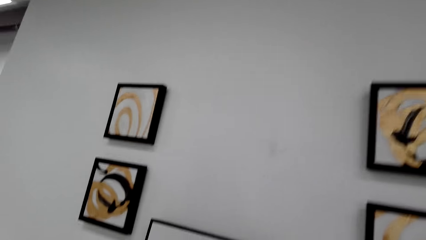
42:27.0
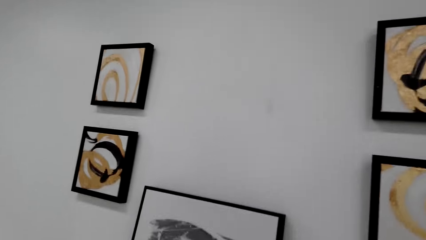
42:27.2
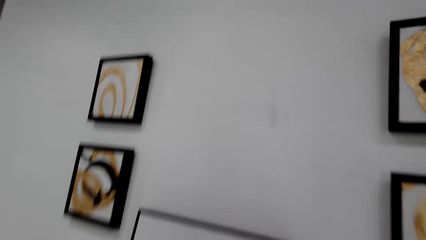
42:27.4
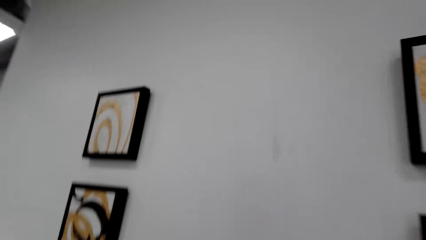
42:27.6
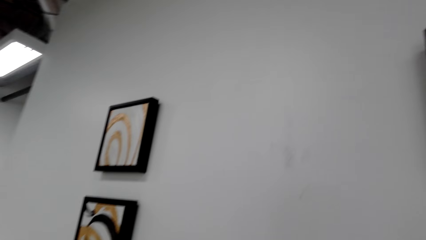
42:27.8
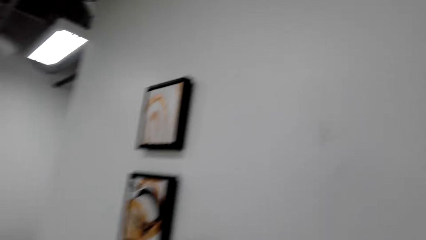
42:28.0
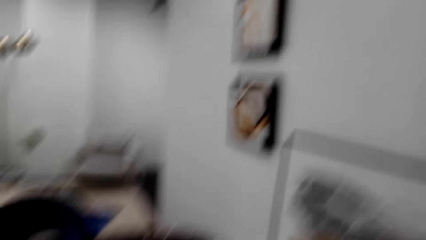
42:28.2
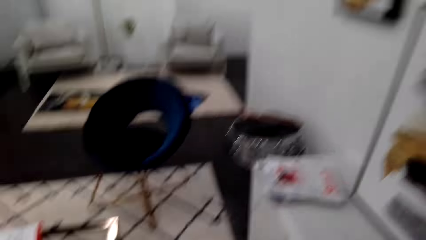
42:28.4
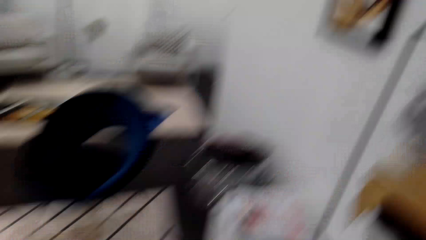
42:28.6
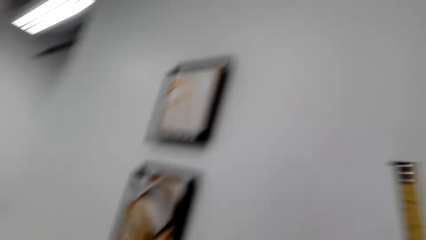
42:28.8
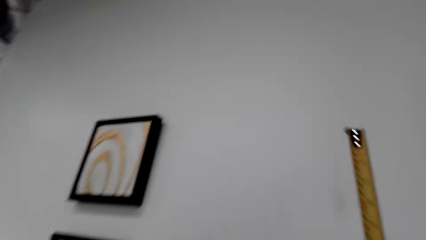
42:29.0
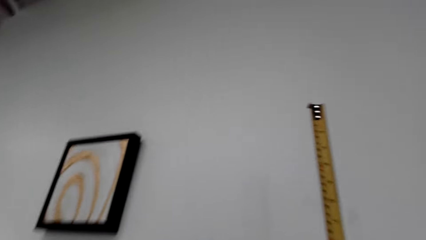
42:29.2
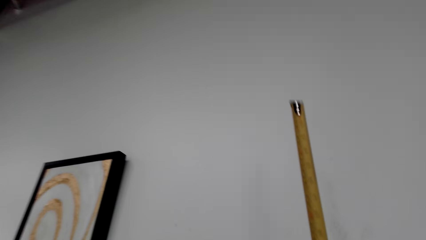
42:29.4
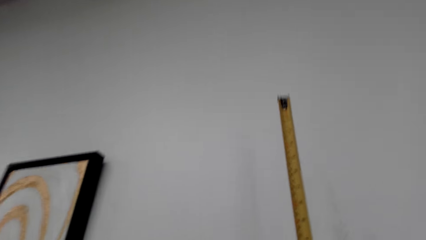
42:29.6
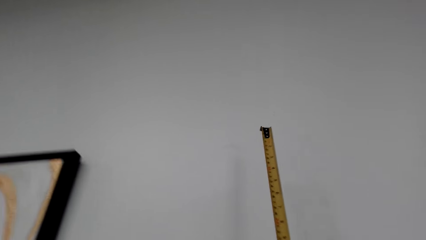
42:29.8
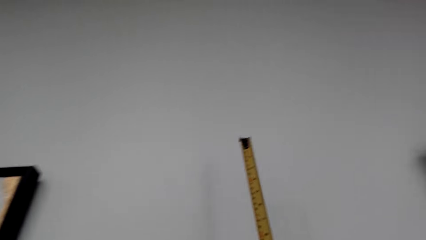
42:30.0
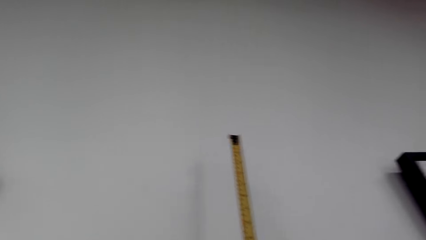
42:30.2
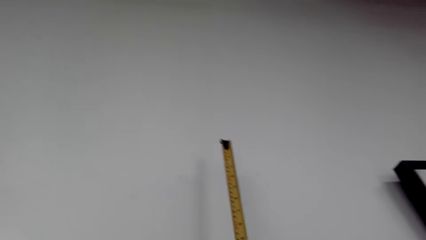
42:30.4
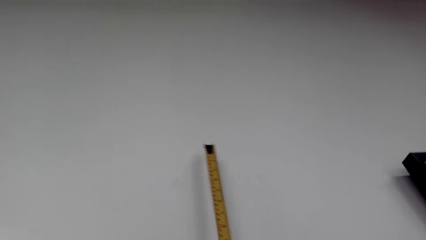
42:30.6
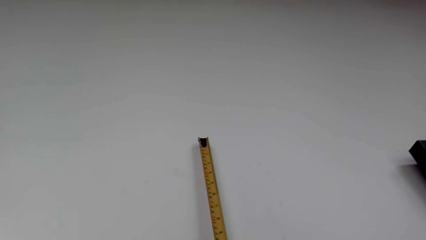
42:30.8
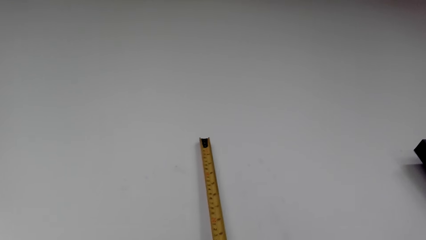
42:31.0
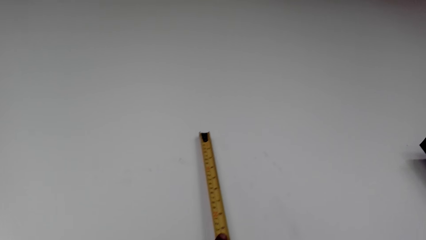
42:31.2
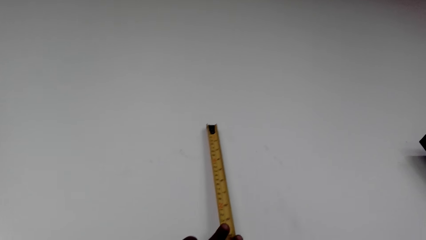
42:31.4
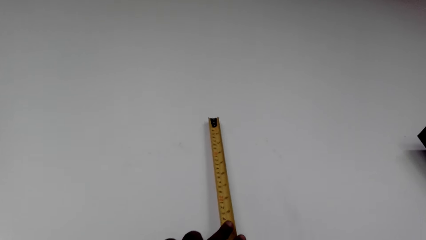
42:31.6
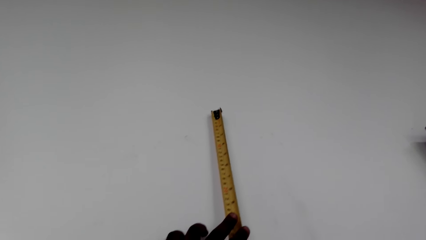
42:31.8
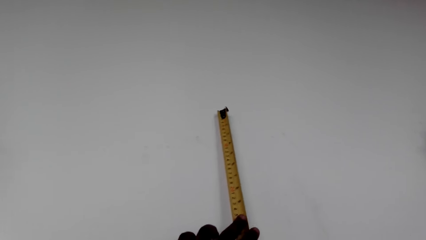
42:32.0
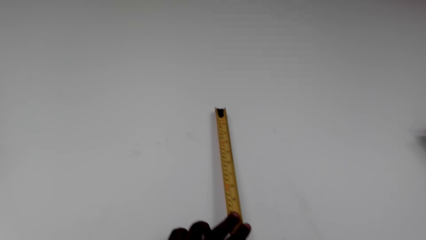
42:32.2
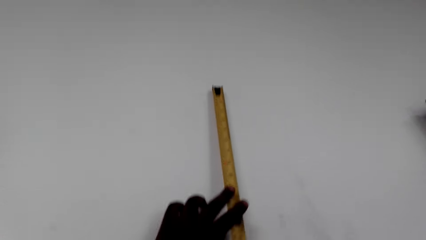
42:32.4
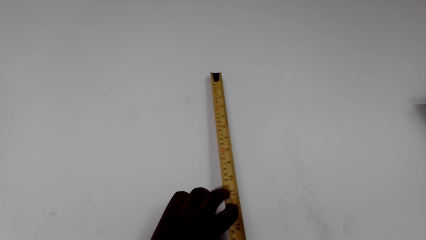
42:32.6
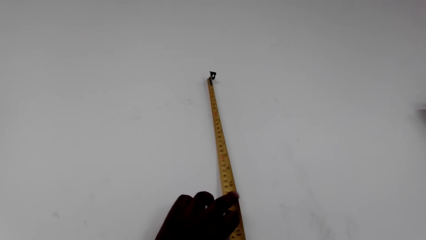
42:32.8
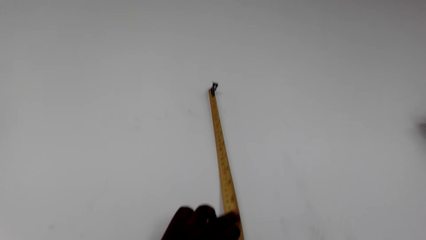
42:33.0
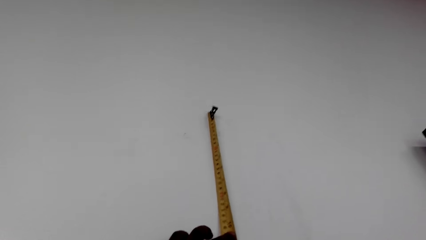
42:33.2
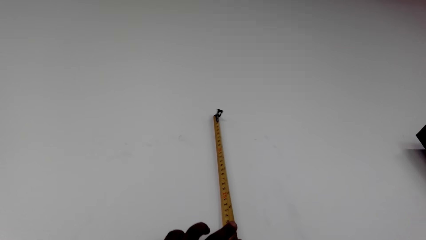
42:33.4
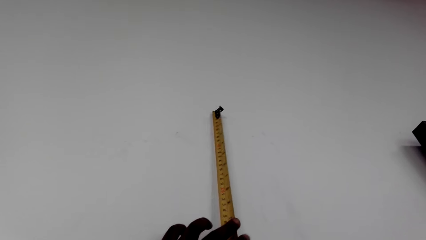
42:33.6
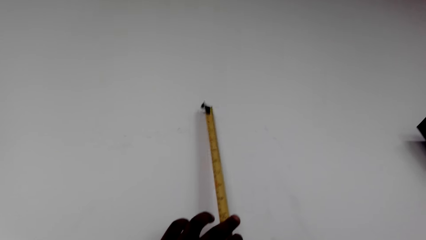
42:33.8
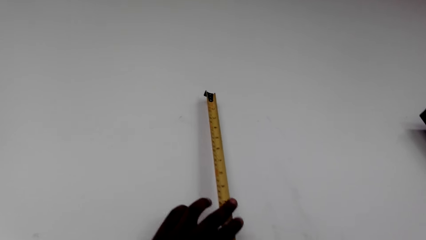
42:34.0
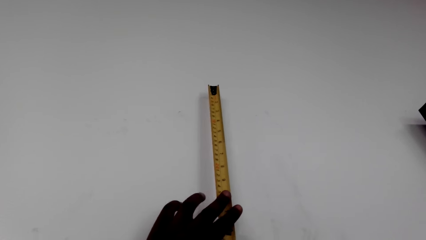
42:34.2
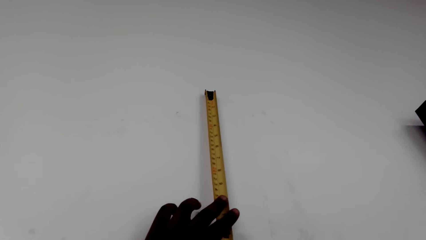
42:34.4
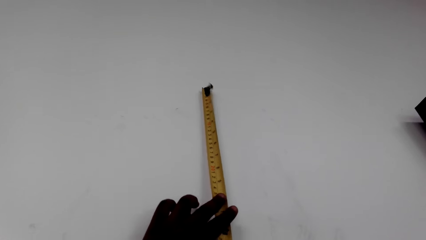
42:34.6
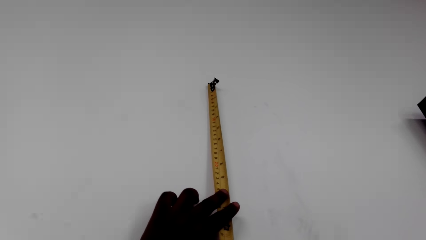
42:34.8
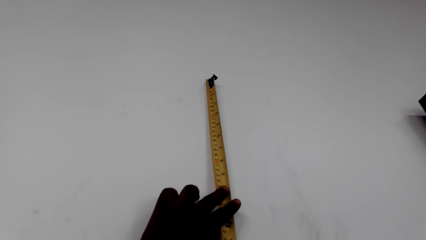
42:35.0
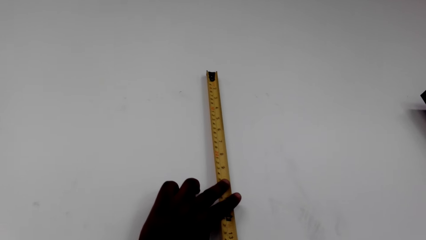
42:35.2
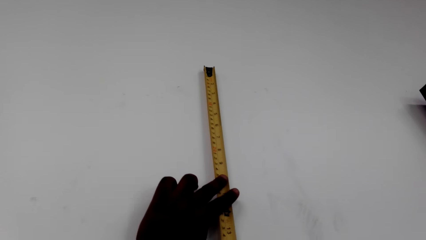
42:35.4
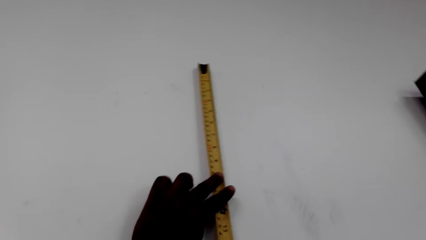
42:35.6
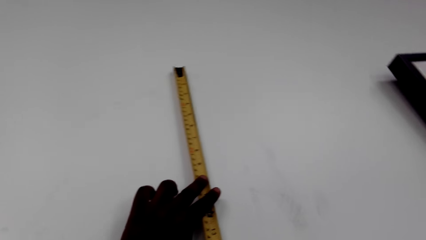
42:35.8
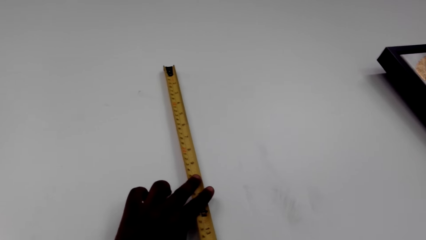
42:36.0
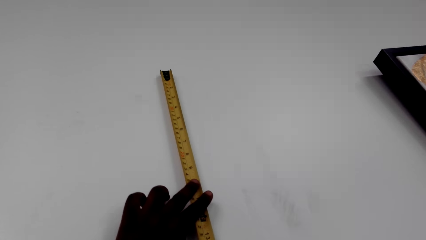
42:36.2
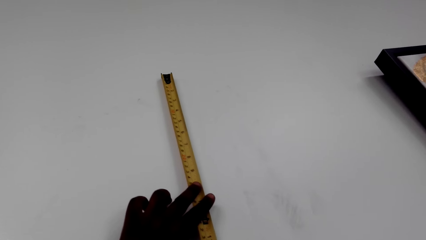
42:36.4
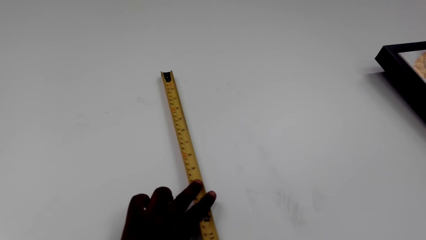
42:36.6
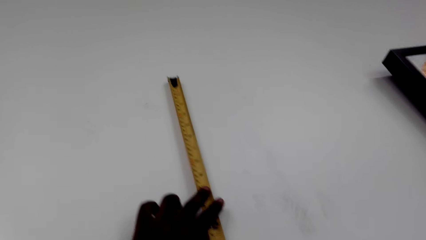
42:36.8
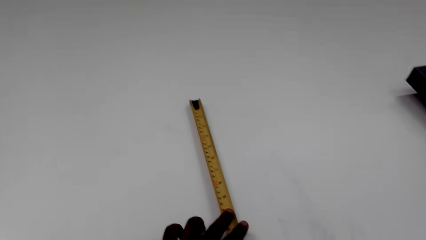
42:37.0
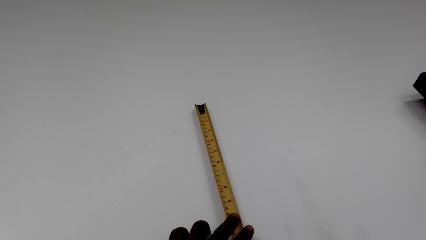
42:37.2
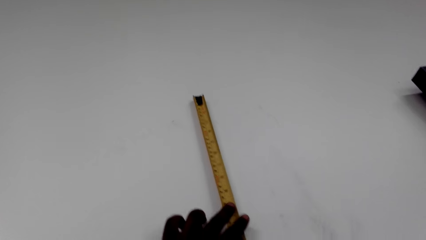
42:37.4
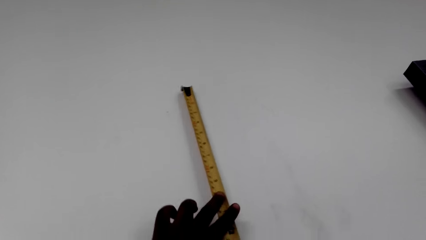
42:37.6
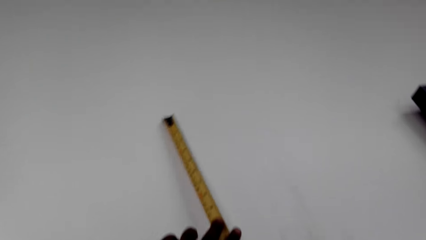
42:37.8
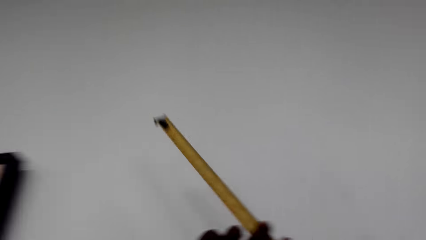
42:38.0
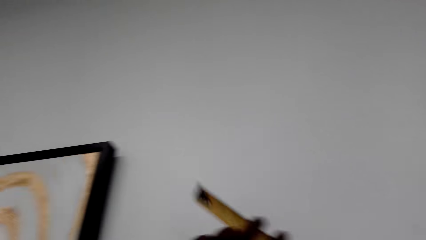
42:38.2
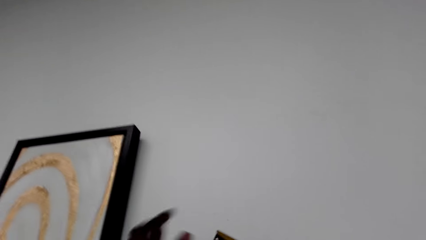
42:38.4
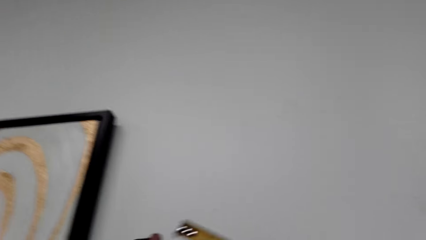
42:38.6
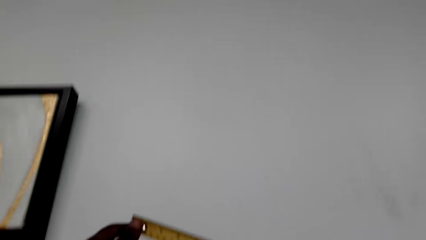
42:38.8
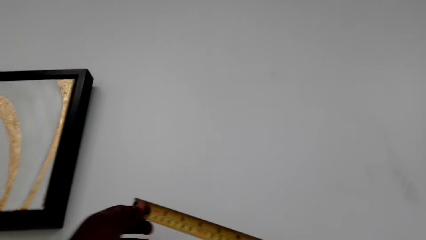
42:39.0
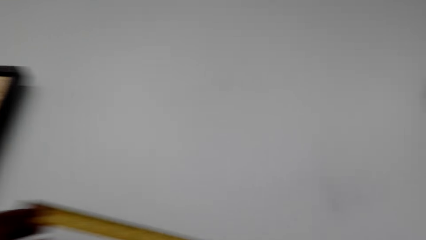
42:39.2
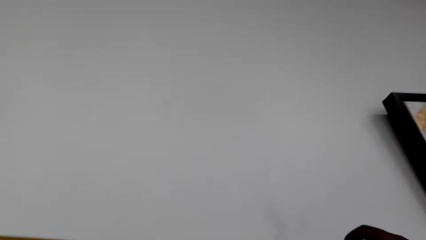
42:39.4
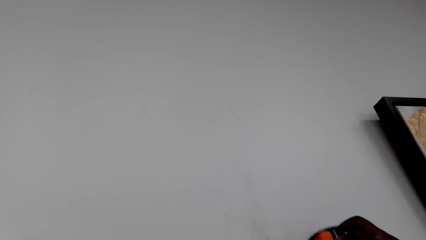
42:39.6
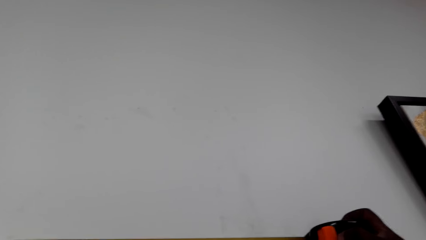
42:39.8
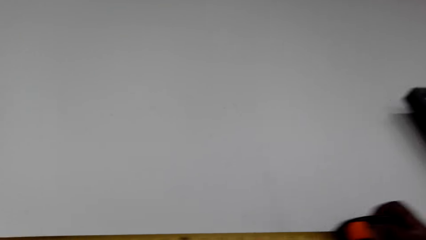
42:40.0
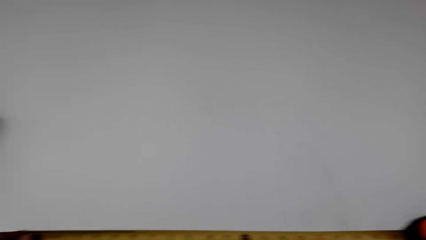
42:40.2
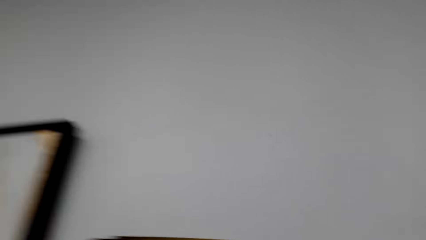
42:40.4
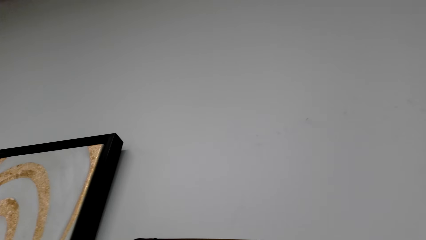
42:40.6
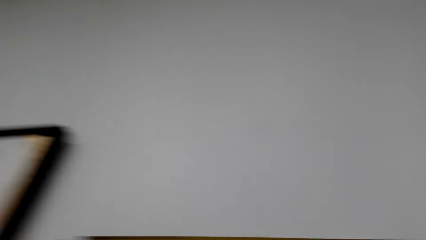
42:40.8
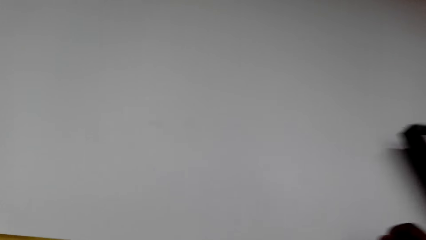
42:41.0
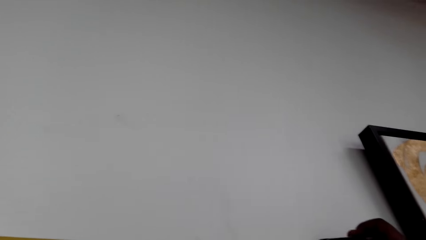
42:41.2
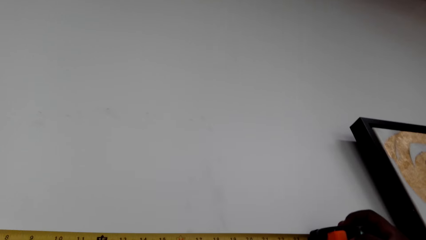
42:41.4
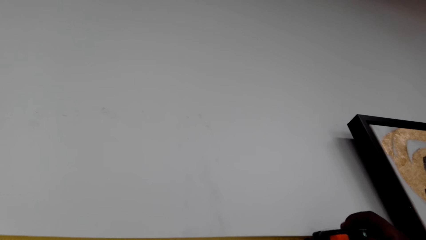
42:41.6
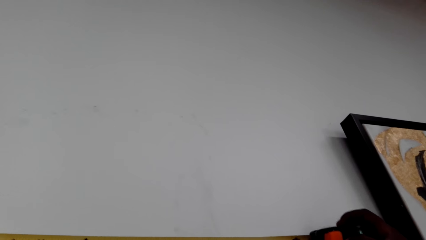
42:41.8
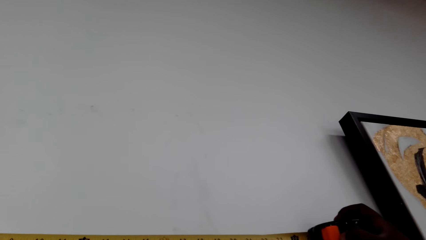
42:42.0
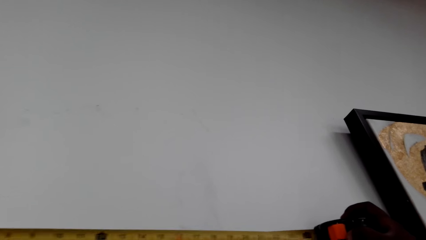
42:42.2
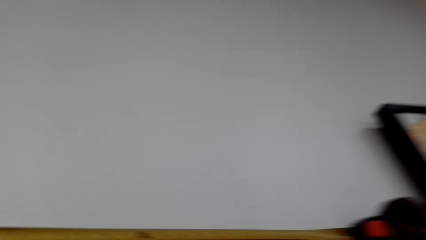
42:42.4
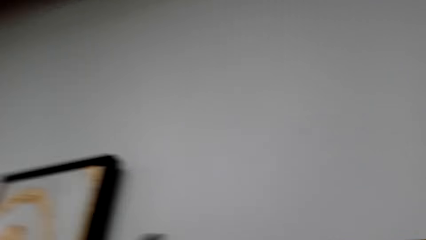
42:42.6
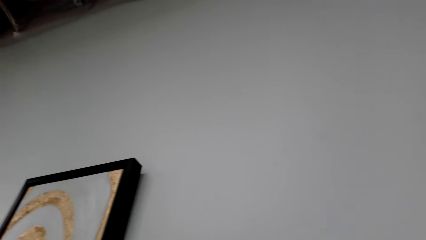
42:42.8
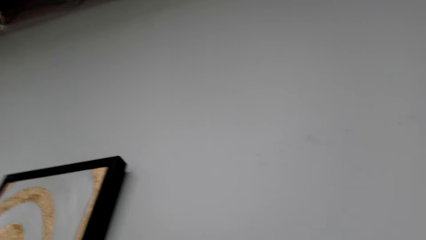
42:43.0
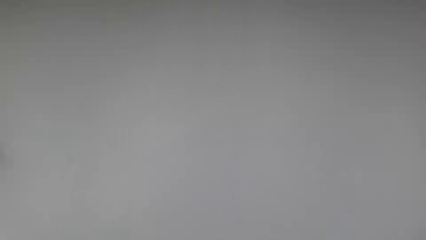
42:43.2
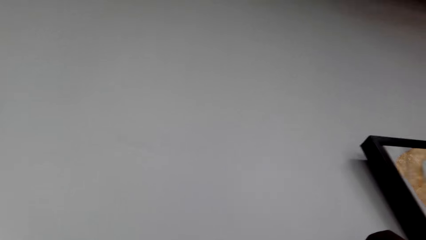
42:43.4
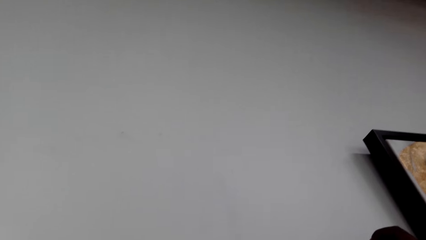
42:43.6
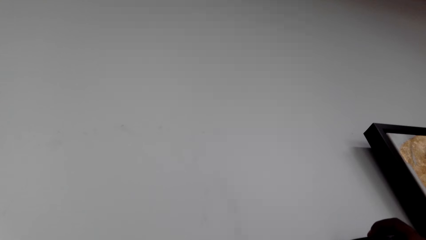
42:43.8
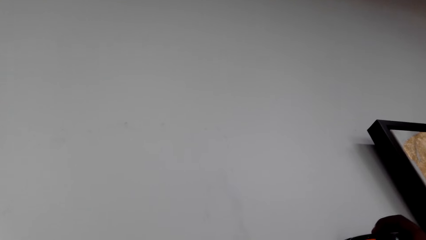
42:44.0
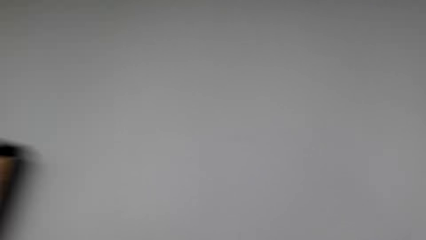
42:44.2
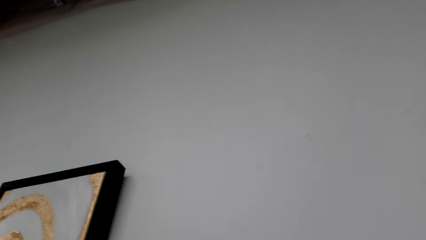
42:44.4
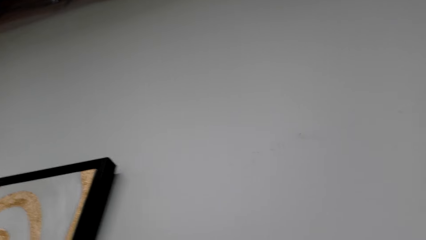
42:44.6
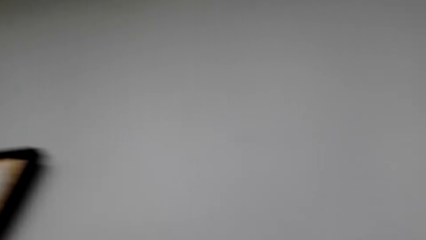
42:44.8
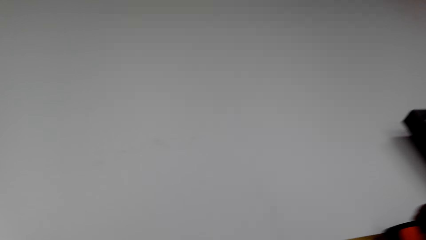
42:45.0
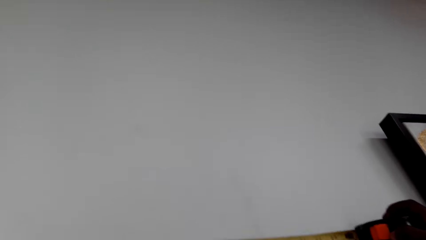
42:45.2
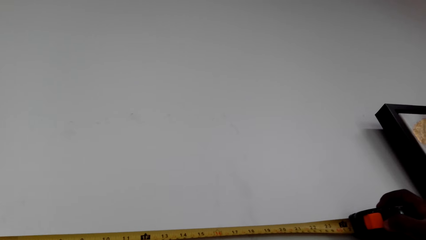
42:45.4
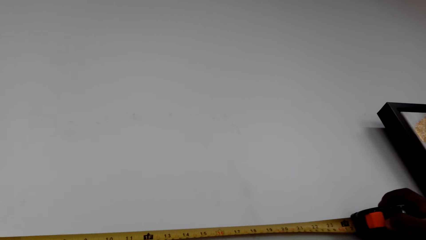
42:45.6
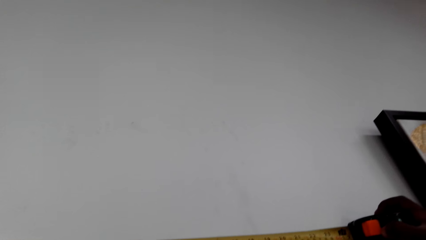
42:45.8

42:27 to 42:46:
The camera wearer measures the wall. They hold a tape measure. They hold the tape measure on the wall. They turn around. They hold the tape measure on the wall. They turn around.
